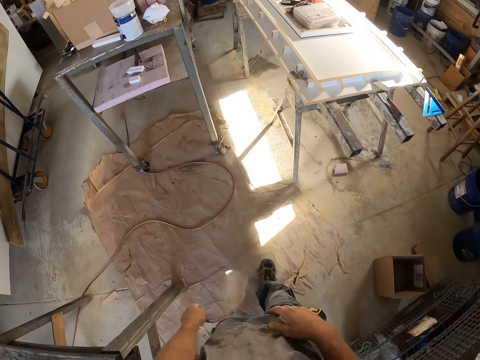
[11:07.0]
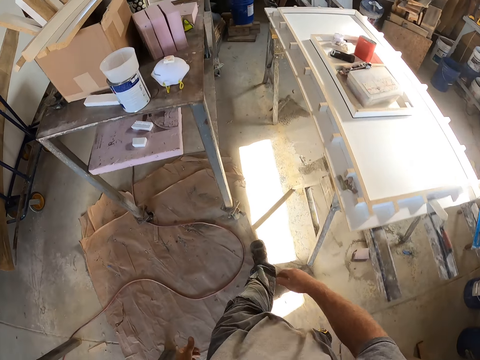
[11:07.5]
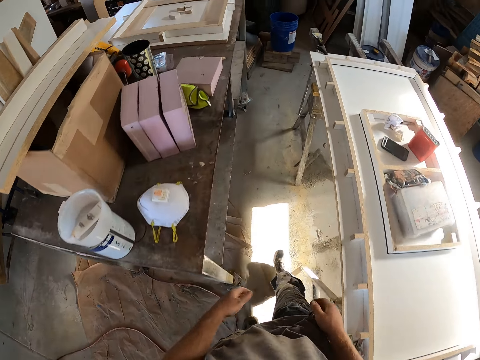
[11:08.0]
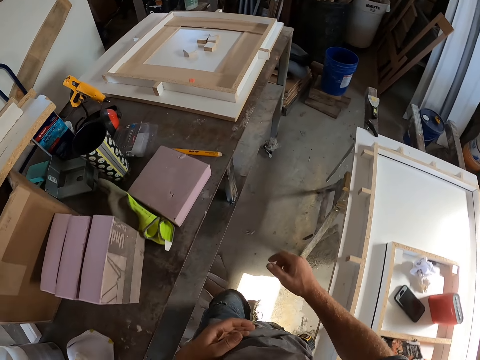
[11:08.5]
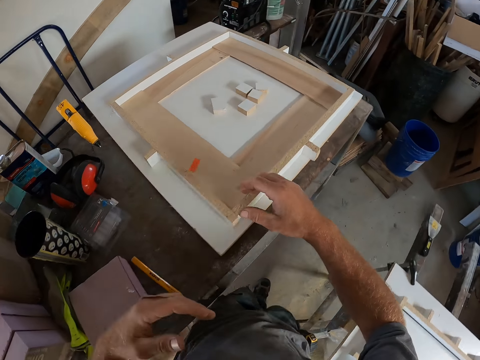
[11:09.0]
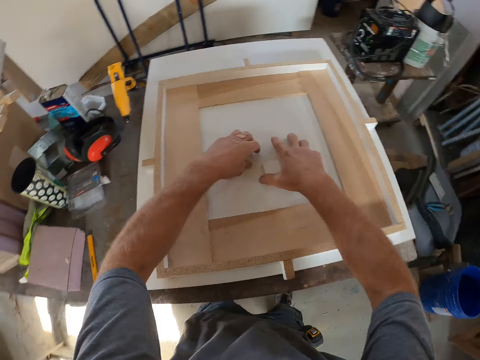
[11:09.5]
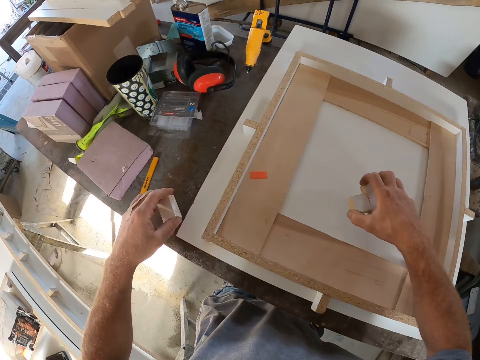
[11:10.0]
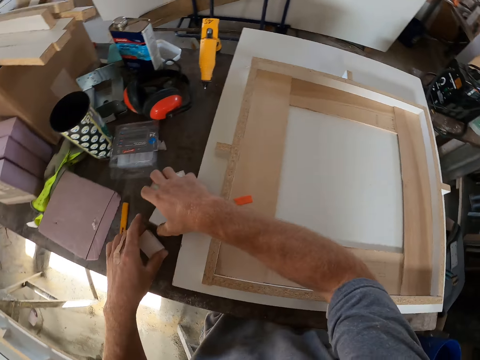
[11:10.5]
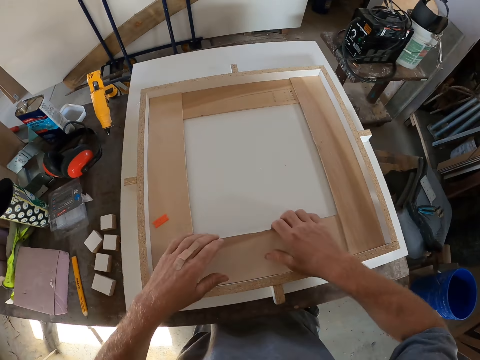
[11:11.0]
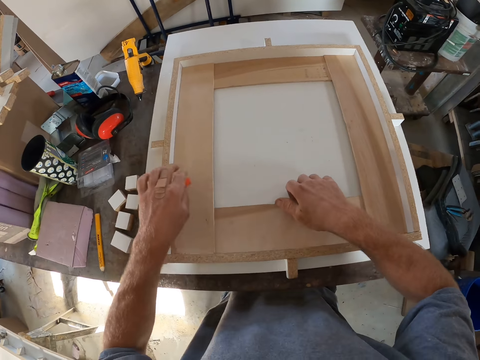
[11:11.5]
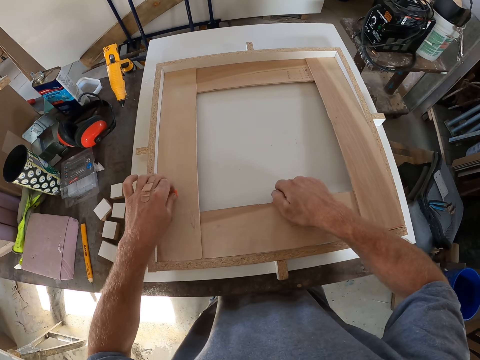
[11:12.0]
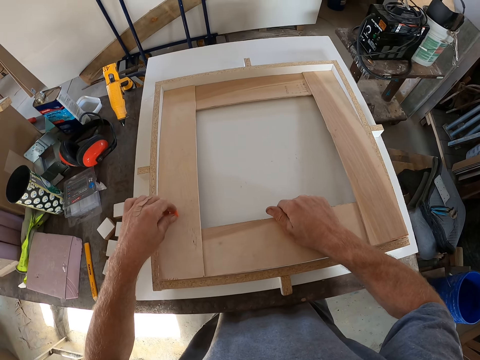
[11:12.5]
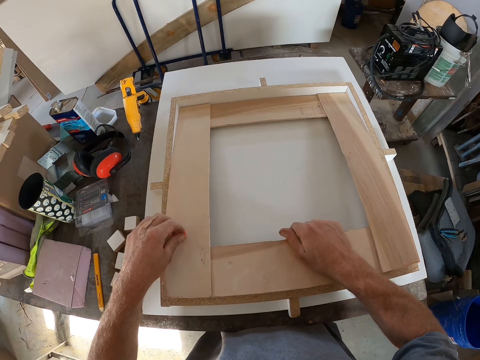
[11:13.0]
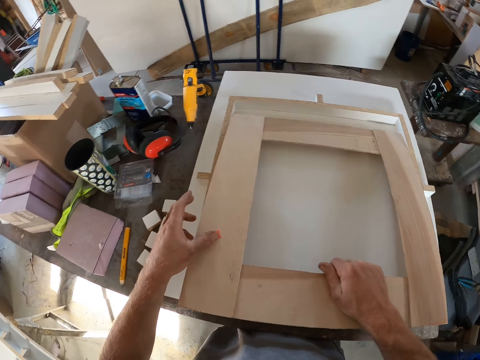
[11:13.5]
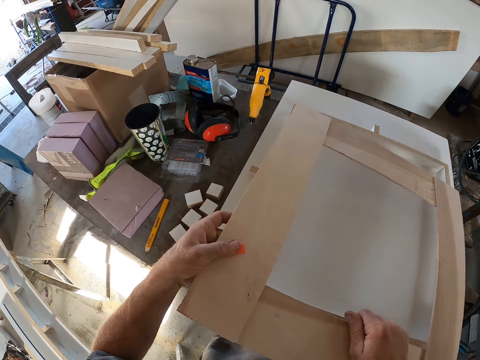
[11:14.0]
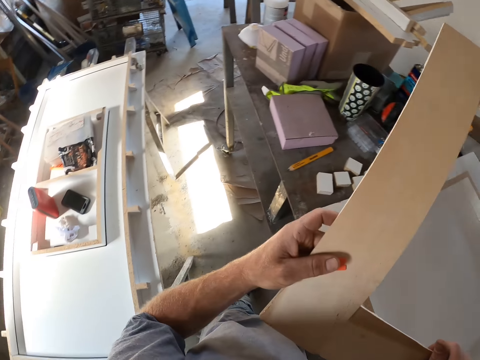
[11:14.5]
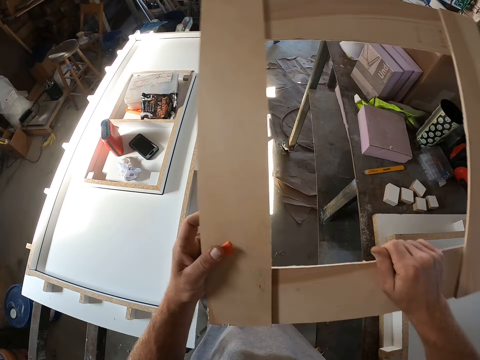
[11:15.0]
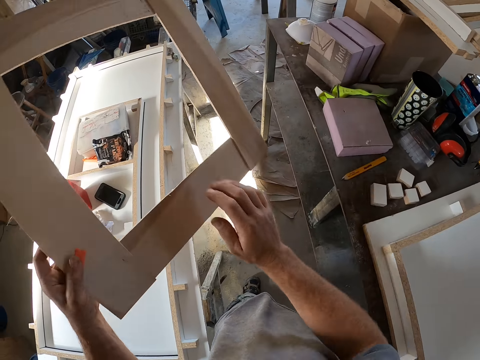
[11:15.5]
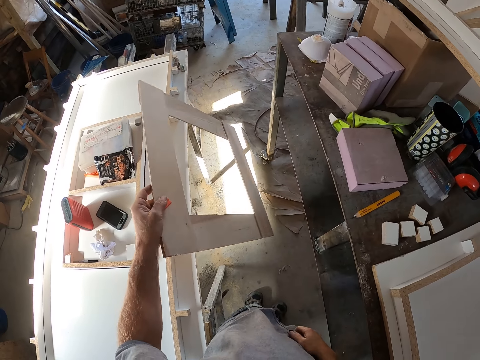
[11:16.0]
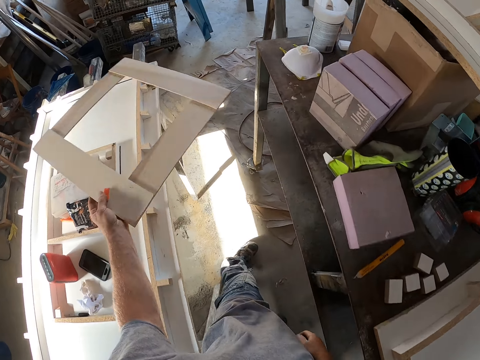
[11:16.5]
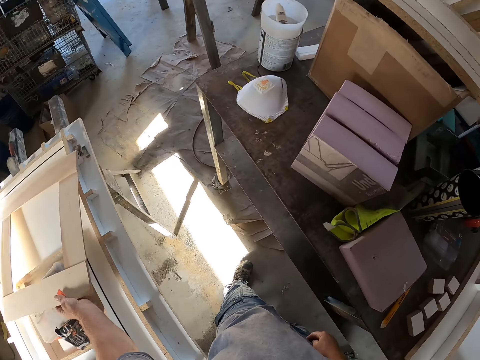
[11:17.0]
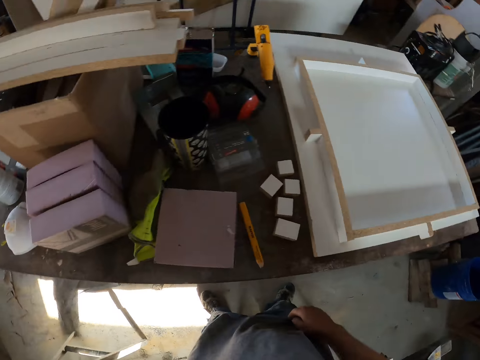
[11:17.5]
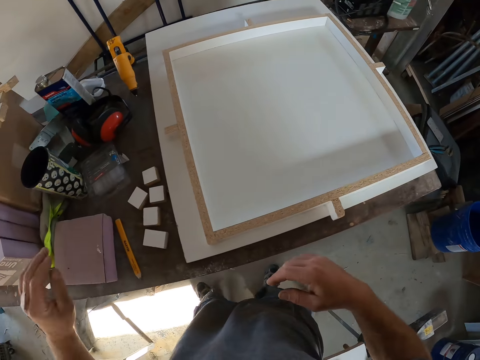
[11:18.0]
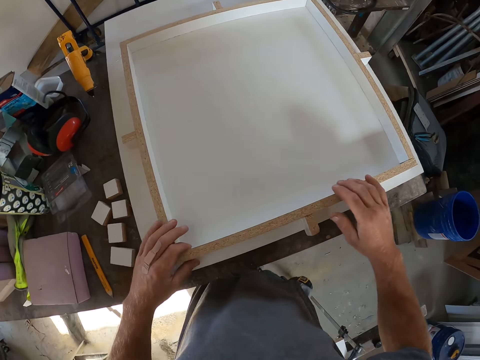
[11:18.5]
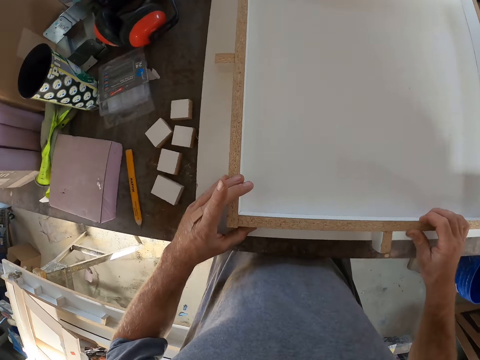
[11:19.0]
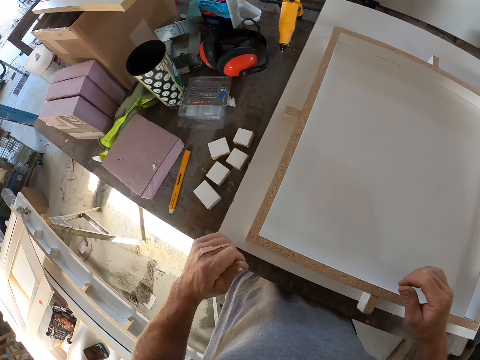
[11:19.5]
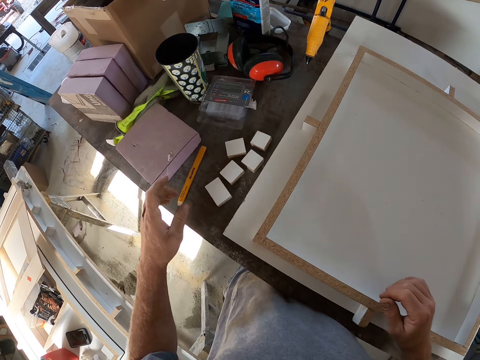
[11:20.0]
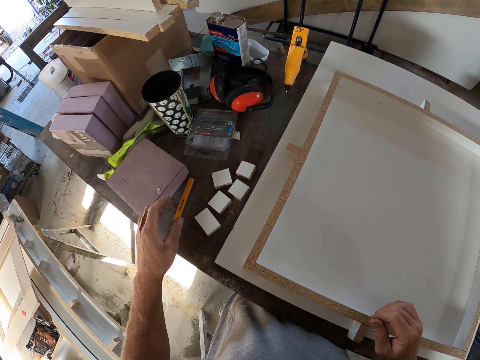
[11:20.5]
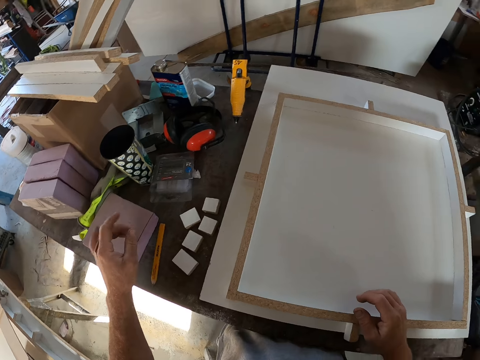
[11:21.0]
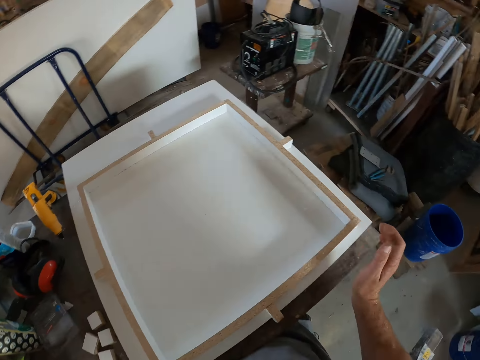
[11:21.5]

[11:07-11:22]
The camera wearer picks the pieces of wood on the board and puts them on the table. They remove the frame inside the other frame from the board. They place the frame on the table. They hold the wooden frame and check the other wood on the board.

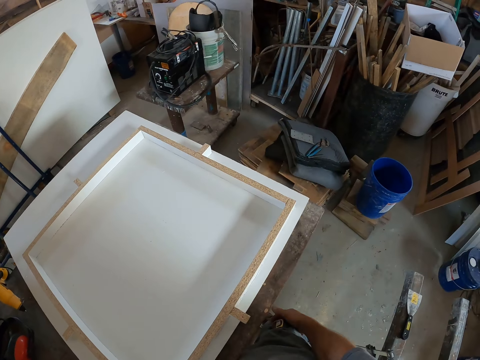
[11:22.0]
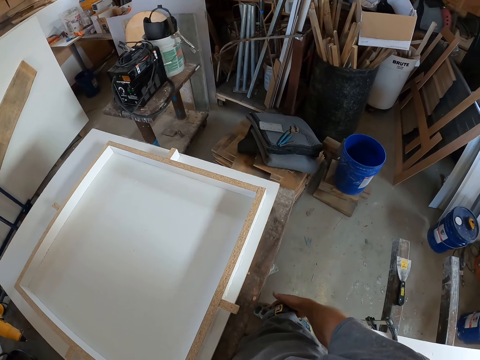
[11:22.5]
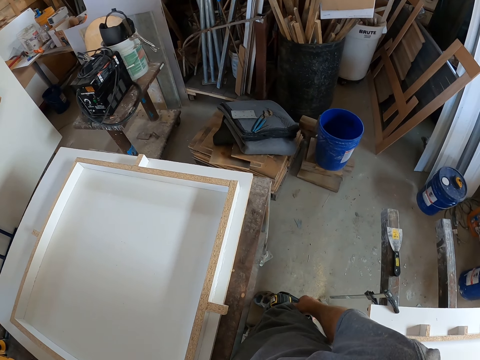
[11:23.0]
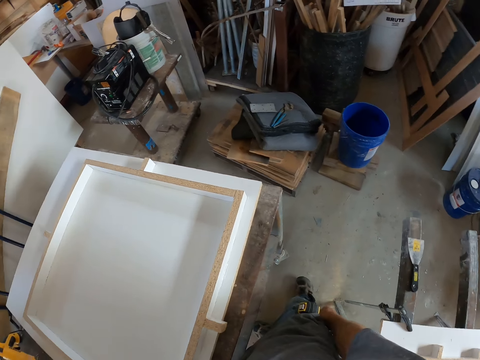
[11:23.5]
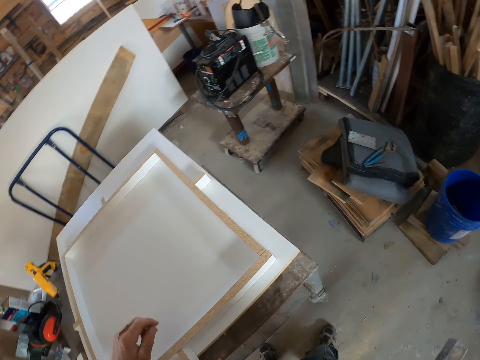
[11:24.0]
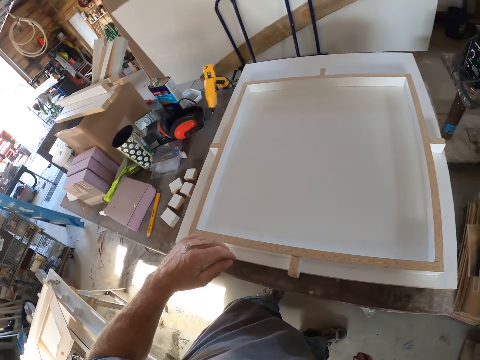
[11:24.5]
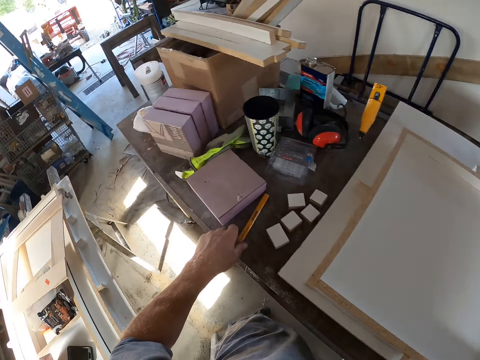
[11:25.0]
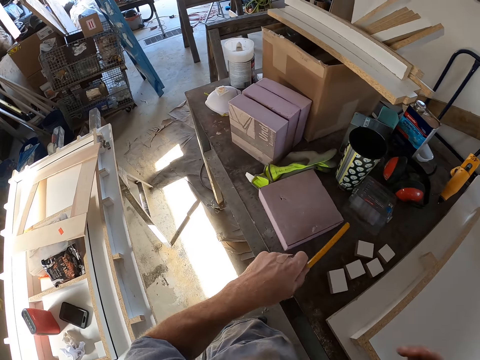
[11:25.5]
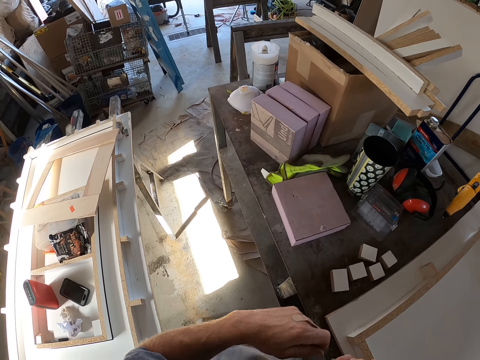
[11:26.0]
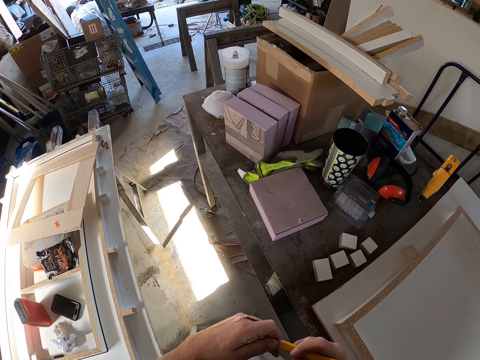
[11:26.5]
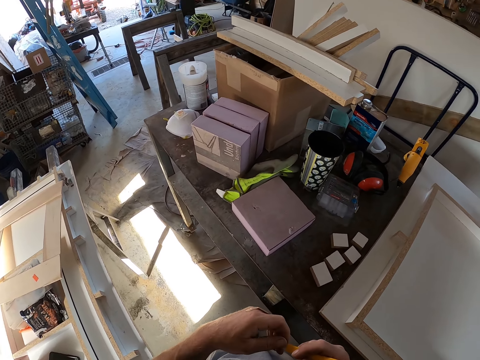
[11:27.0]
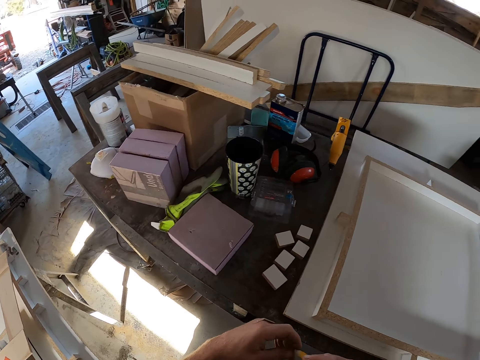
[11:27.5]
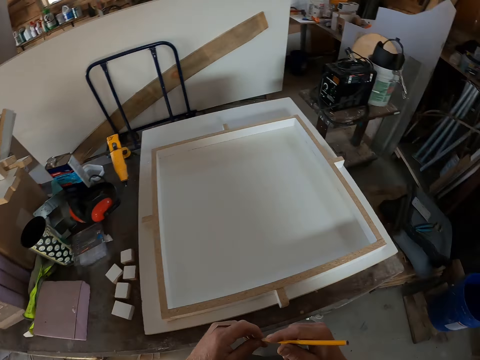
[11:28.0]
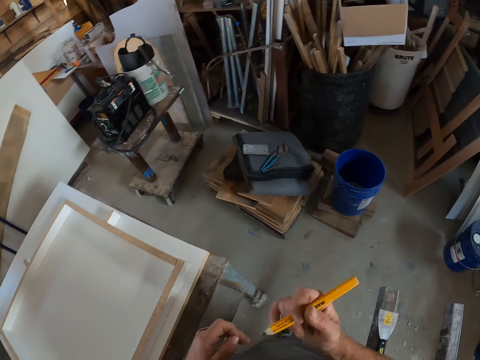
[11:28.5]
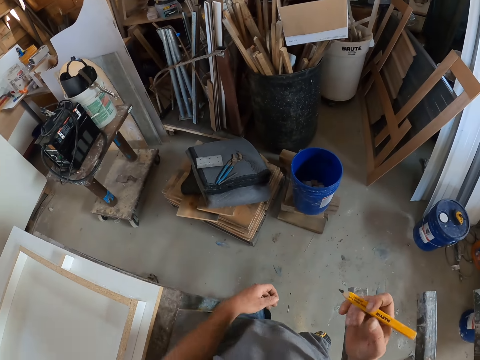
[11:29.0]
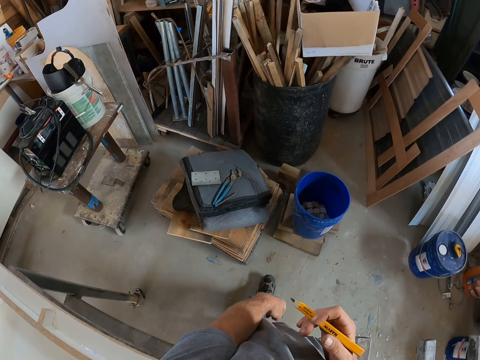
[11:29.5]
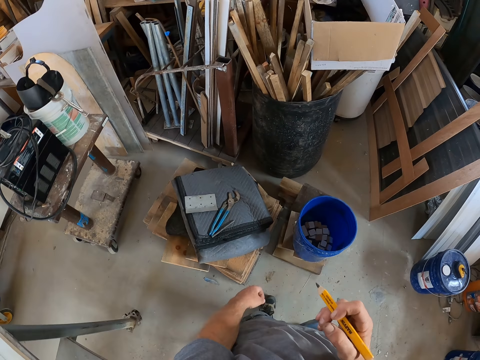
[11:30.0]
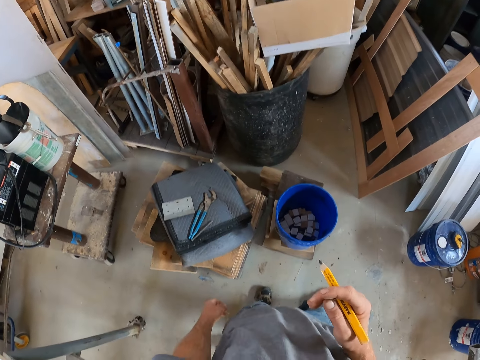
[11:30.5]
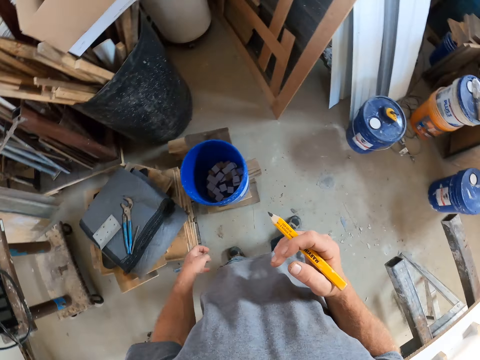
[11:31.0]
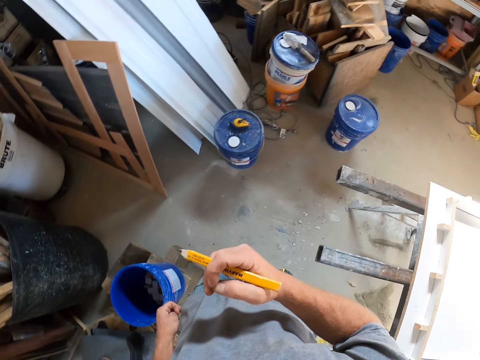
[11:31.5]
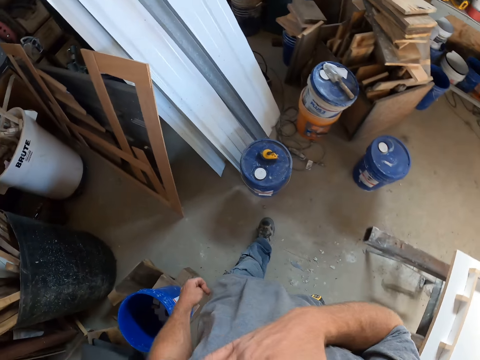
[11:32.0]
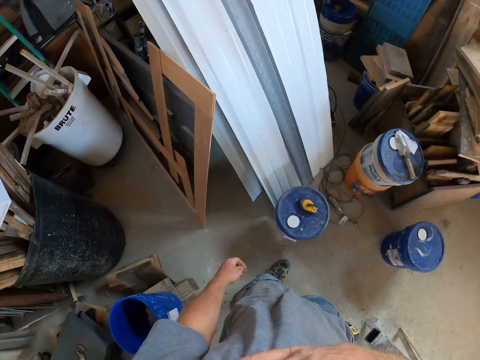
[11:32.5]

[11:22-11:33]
The camera wearer touches his pockets. He takes a pencil or pen from the table. He transfers the pen to his right hand. He walks around the room. He touches his face.
